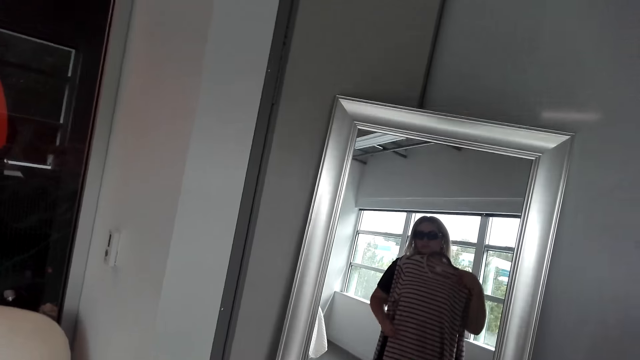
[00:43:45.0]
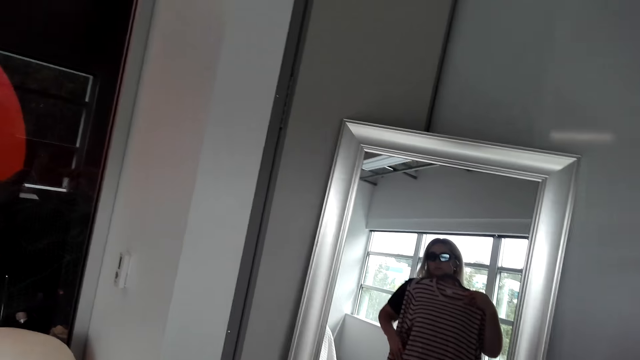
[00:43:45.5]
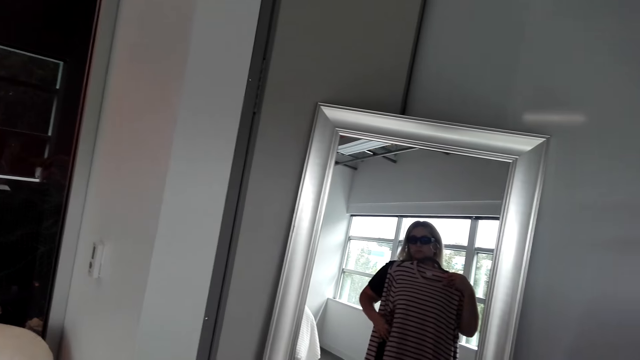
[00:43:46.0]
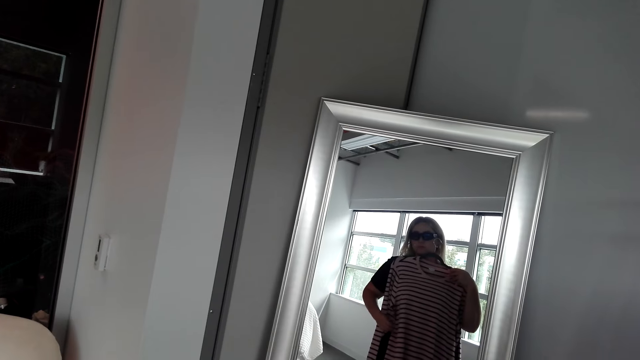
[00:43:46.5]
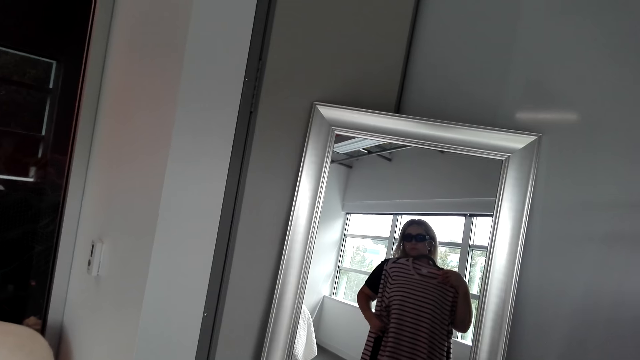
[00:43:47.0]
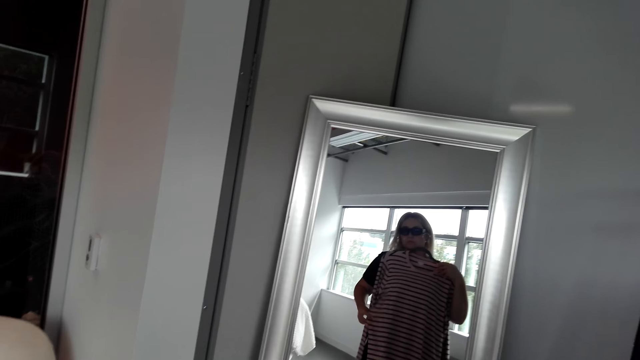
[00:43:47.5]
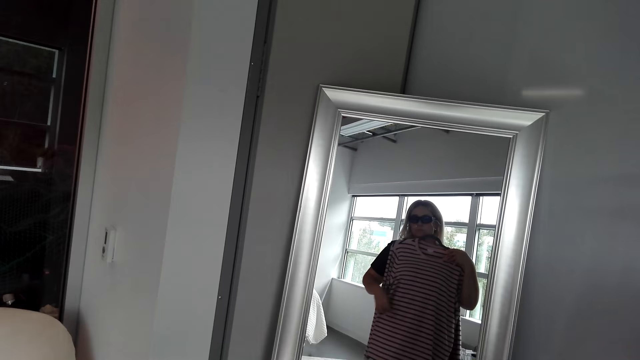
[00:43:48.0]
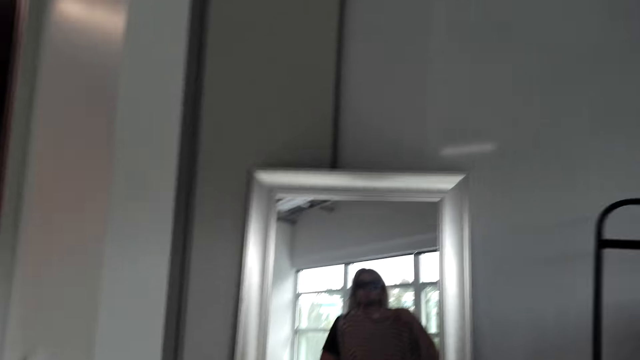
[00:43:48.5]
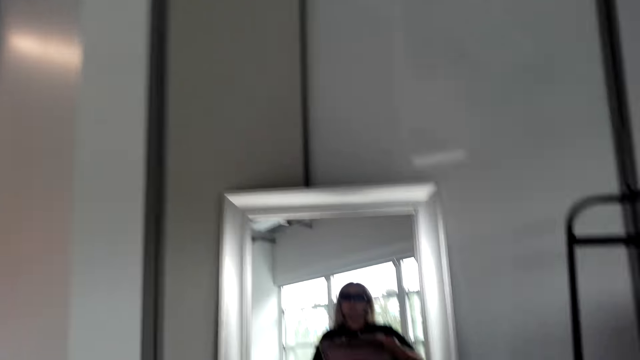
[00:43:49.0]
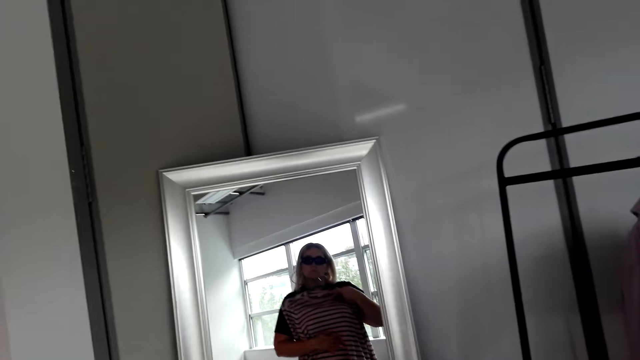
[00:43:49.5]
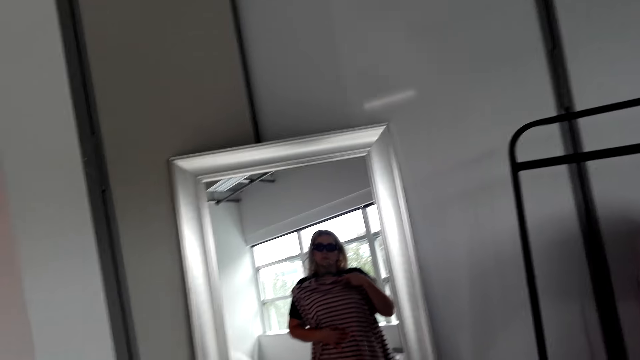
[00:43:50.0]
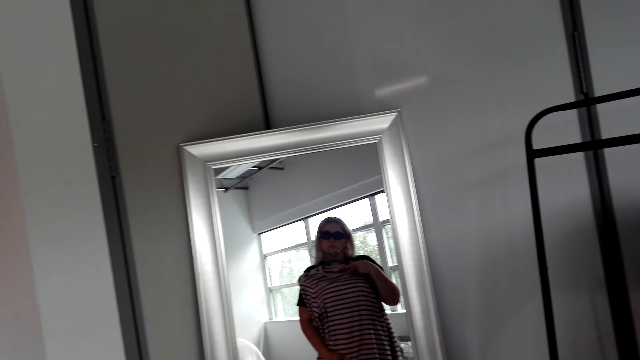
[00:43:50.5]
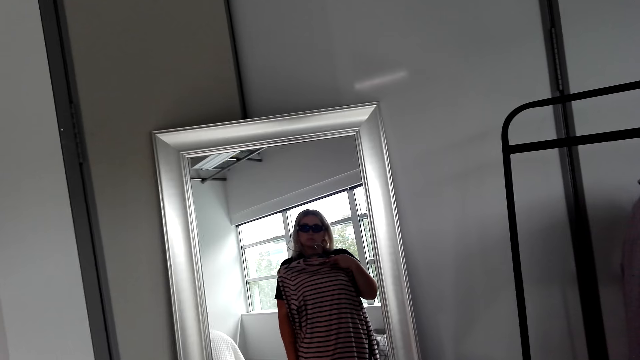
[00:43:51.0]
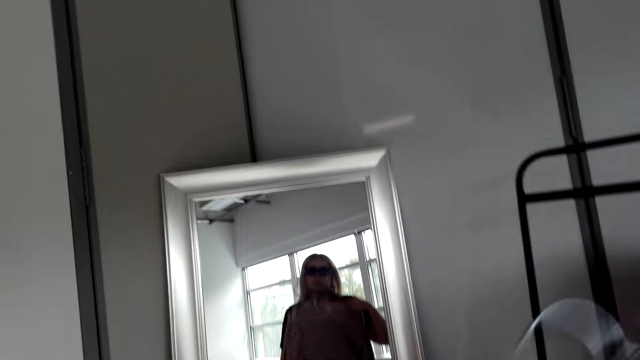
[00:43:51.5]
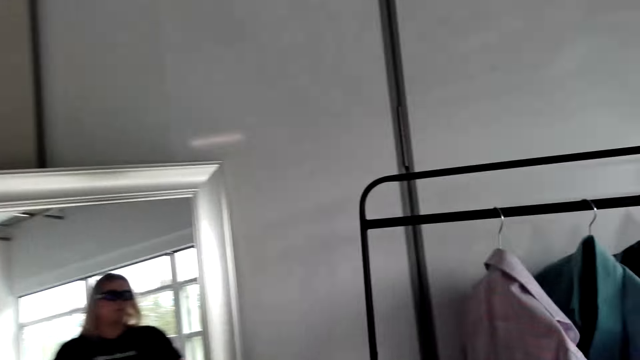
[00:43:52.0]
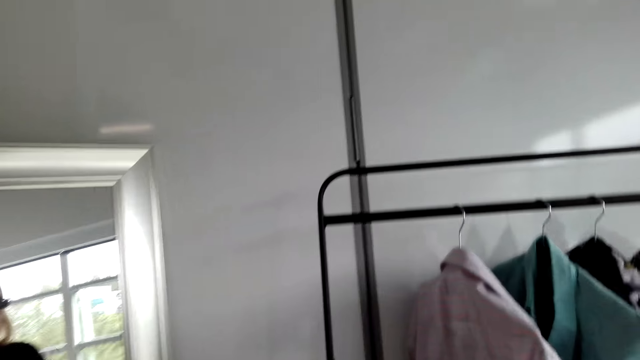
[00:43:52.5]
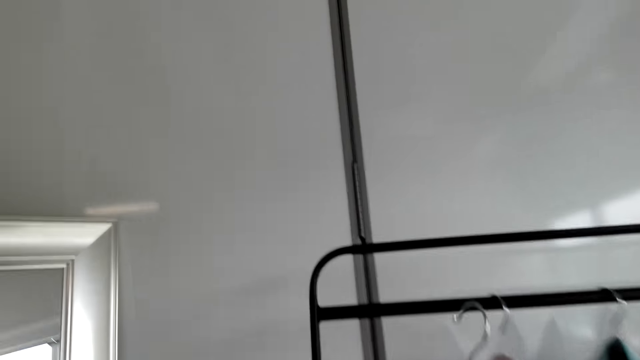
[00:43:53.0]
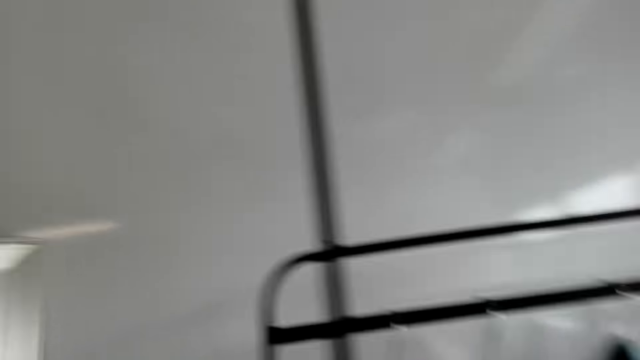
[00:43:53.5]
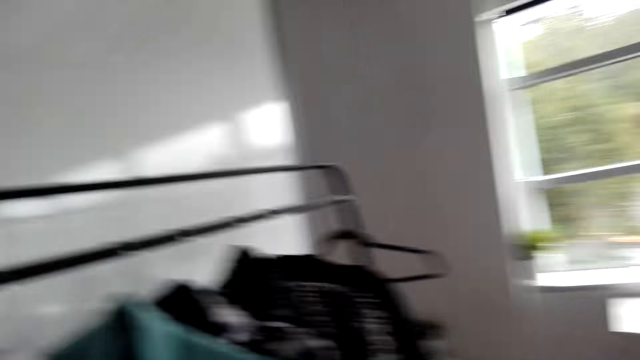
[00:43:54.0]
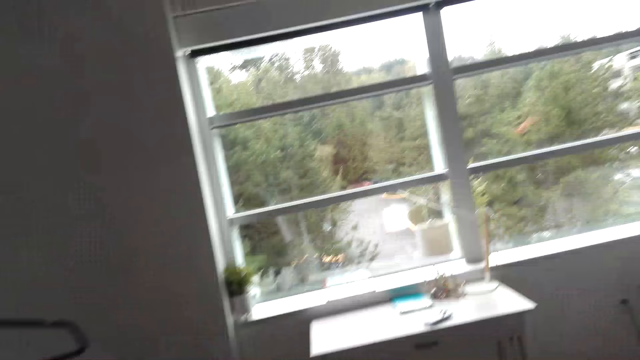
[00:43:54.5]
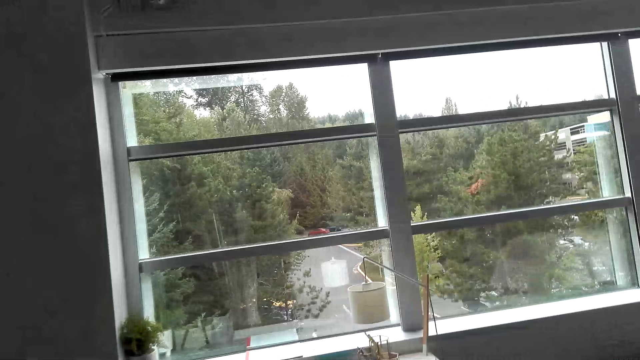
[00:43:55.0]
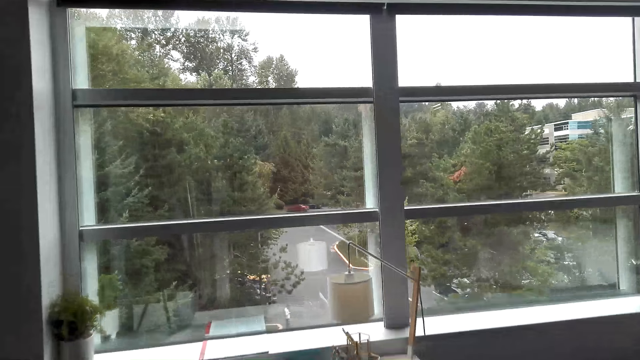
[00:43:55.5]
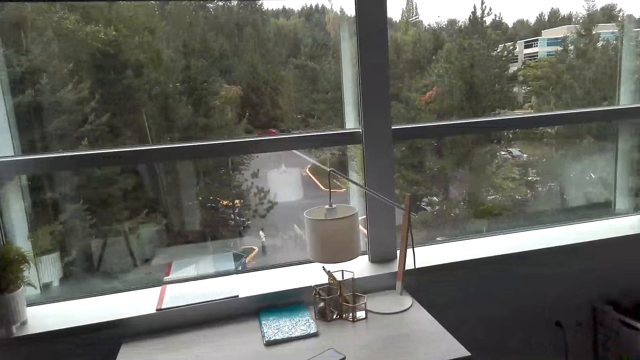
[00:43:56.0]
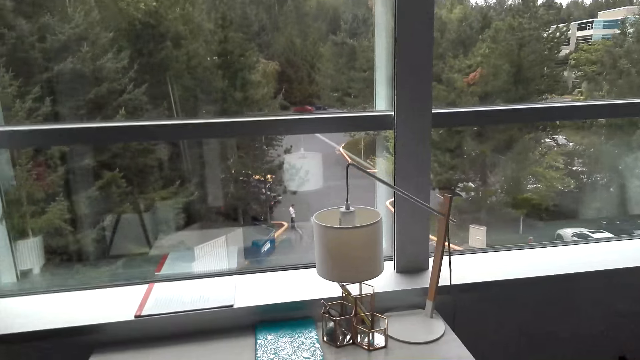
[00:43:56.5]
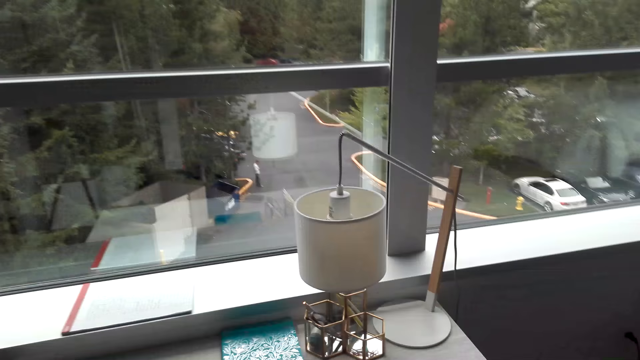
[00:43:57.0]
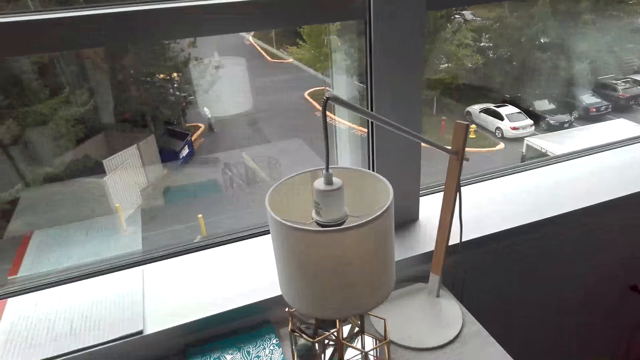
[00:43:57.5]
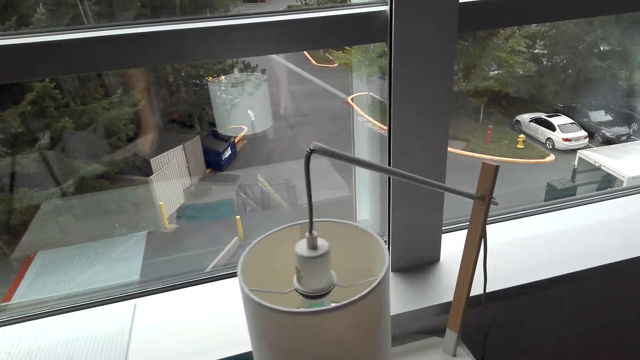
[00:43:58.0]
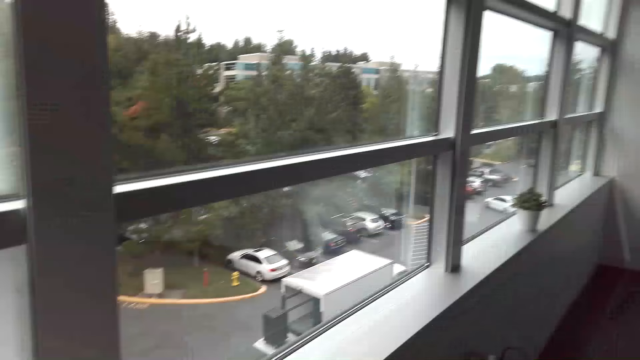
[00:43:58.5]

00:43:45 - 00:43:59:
The camera wearer walks in the room. They hang the cloth on the clothes rack.

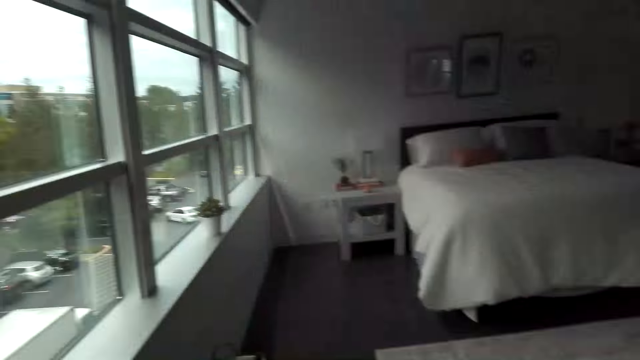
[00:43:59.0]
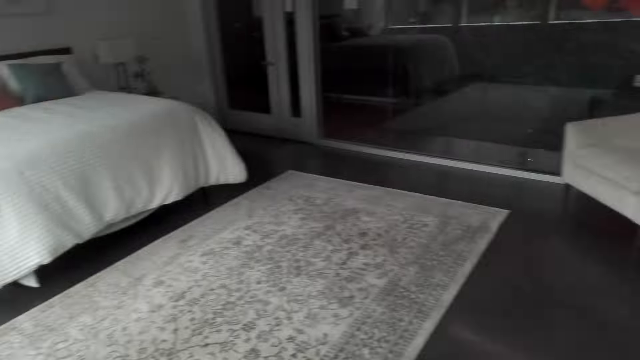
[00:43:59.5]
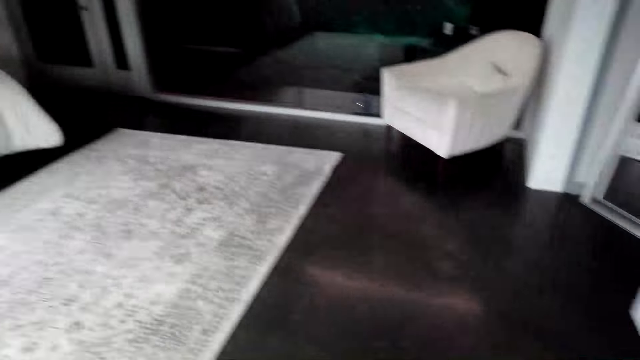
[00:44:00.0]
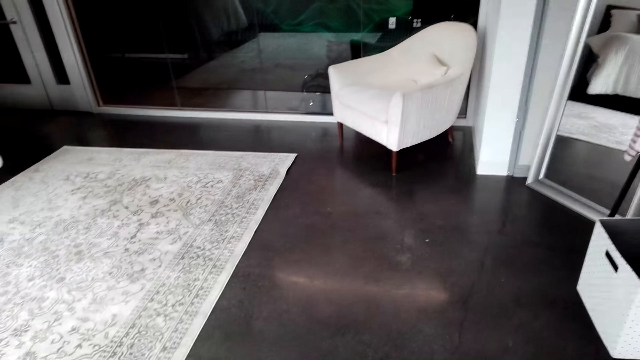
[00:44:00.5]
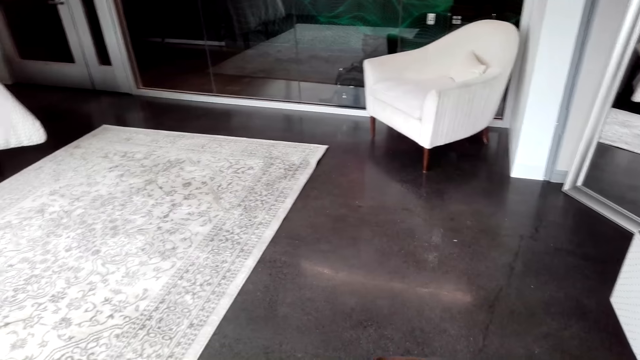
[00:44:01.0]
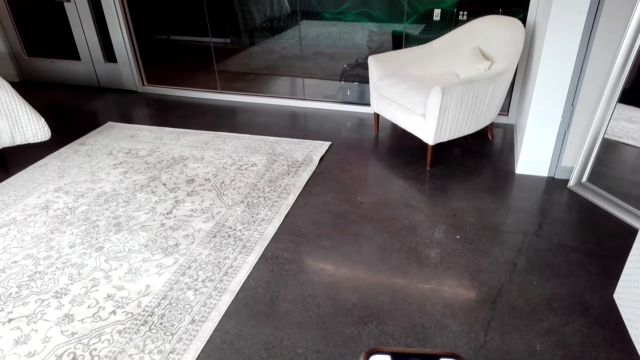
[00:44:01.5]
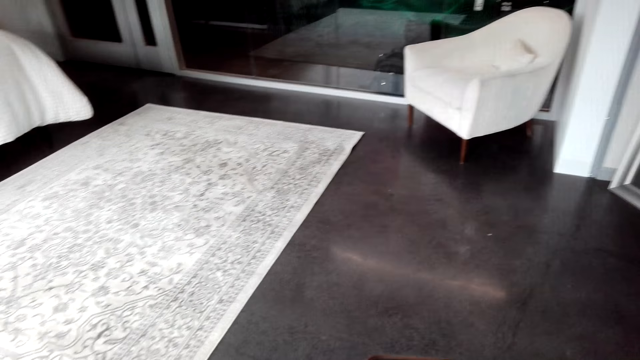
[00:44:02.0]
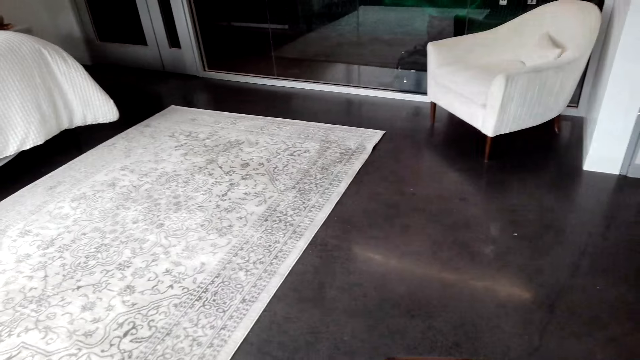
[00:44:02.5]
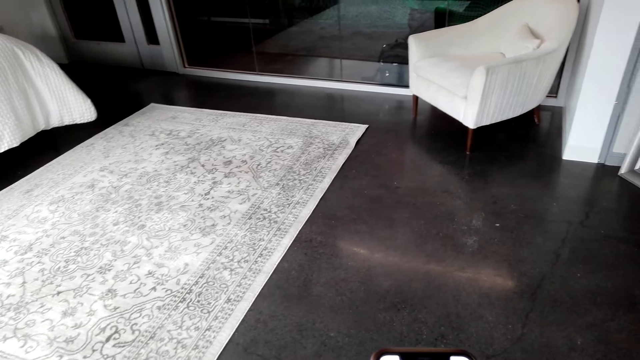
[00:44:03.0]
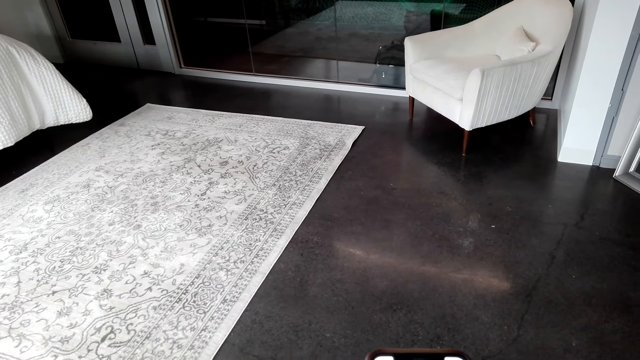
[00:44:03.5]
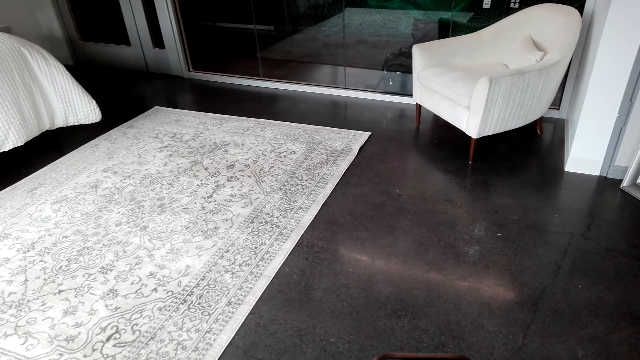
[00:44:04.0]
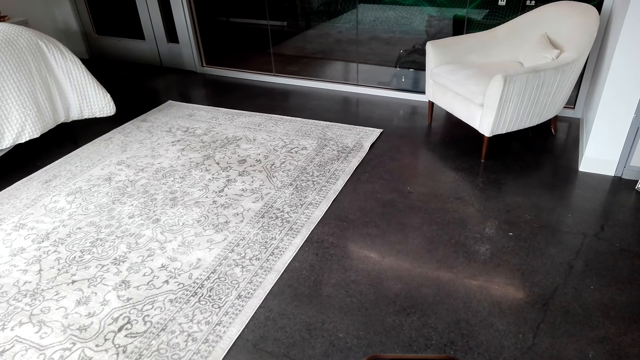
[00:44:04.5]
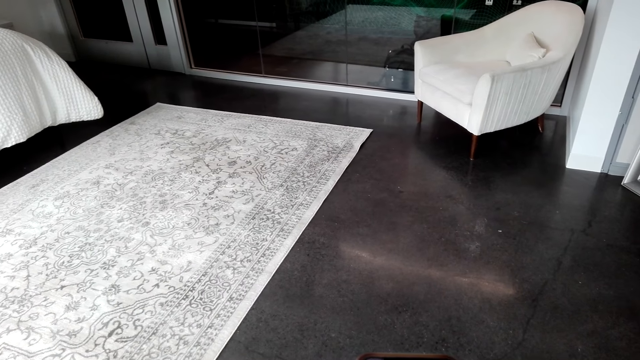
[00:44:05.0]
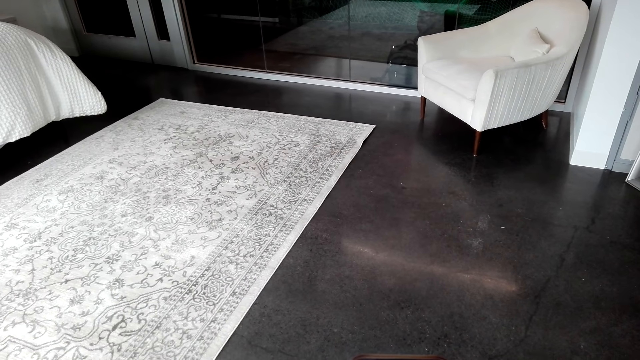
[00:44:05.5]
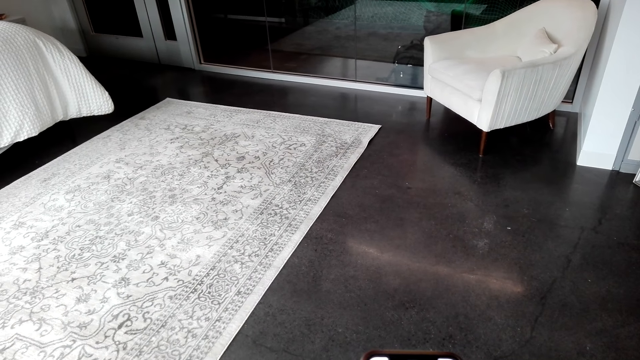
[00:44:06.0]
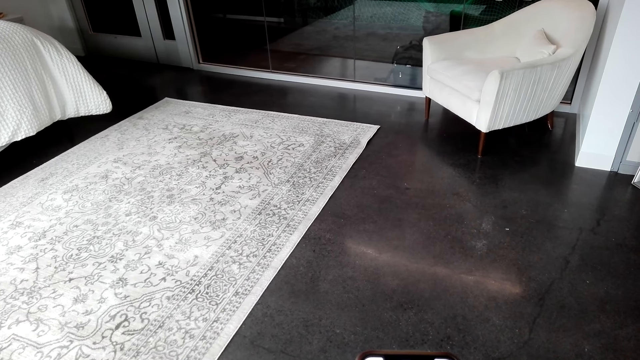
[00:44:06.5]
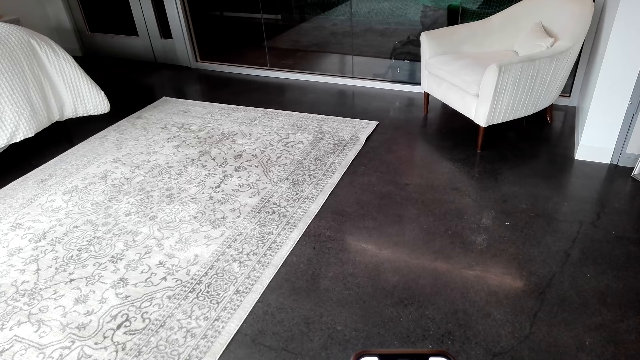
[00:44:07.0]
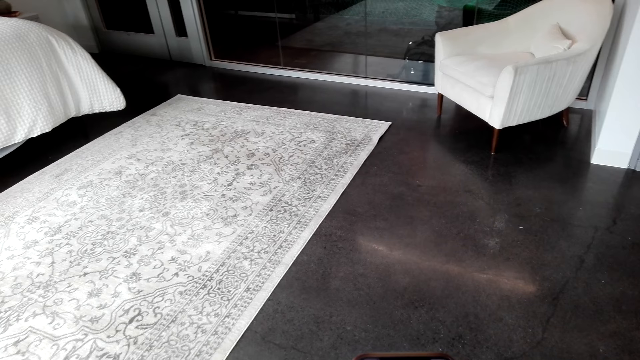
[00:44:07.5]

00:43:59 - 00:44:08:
The camera wearer dials the phone.
